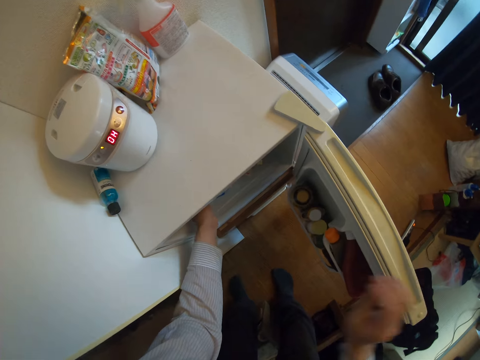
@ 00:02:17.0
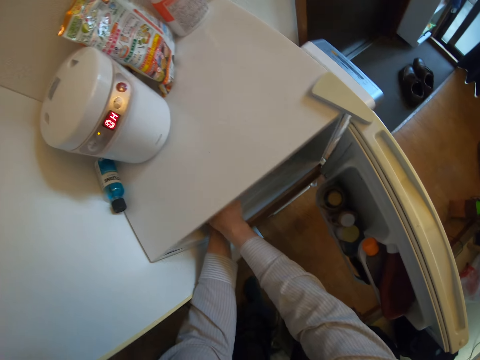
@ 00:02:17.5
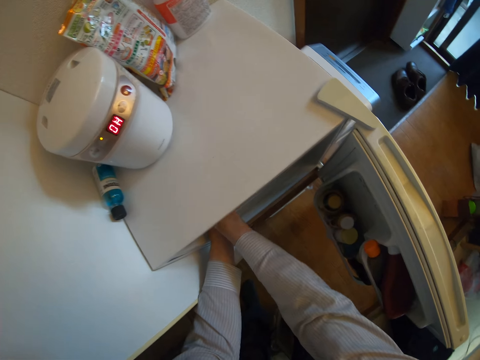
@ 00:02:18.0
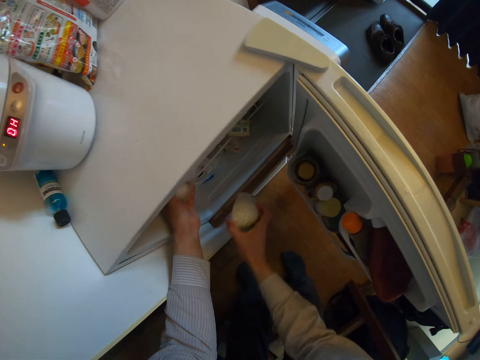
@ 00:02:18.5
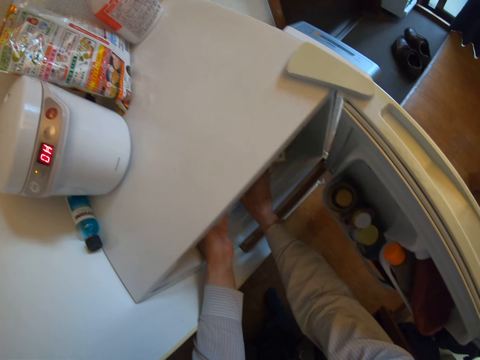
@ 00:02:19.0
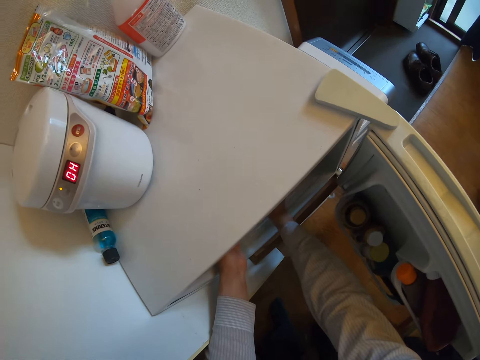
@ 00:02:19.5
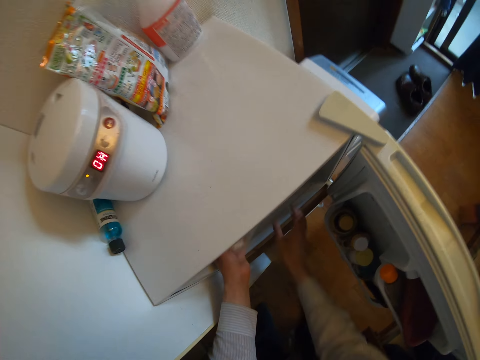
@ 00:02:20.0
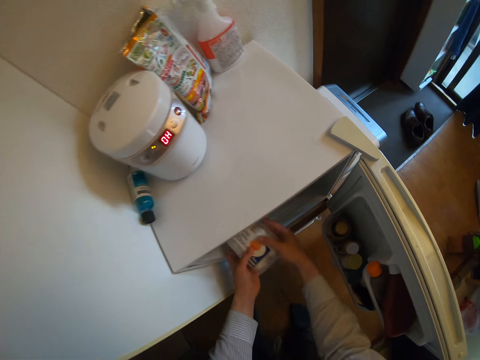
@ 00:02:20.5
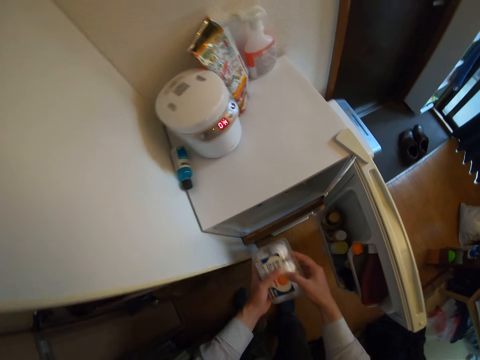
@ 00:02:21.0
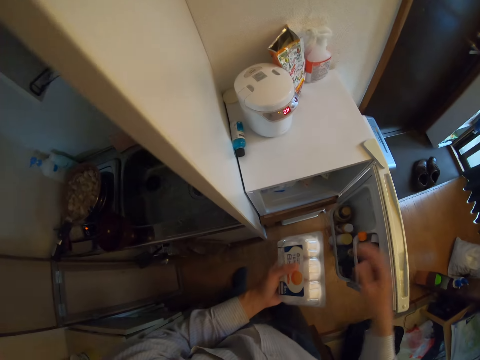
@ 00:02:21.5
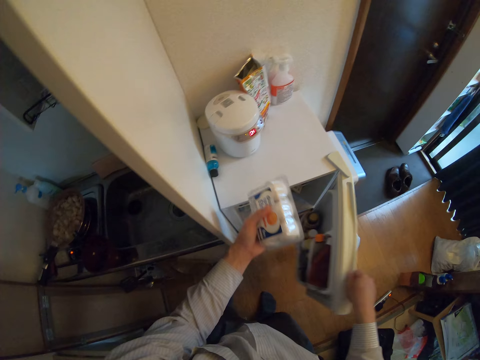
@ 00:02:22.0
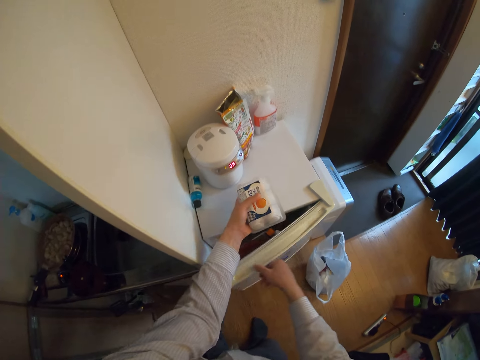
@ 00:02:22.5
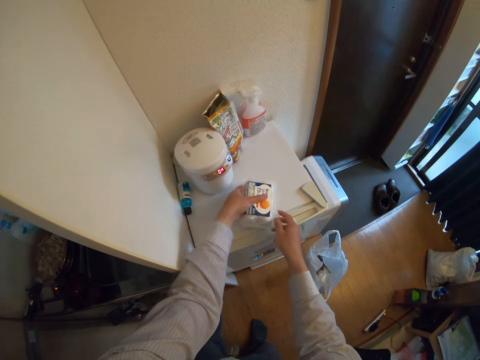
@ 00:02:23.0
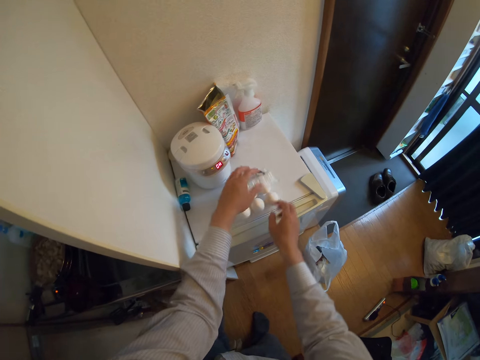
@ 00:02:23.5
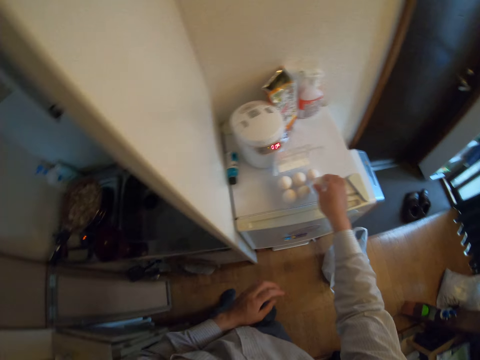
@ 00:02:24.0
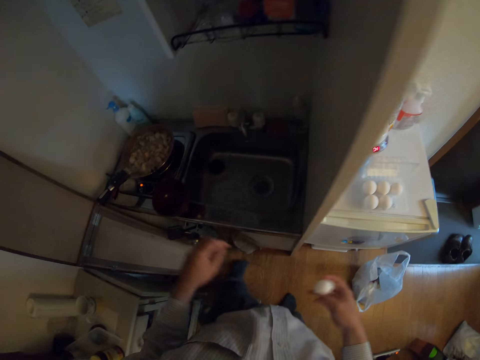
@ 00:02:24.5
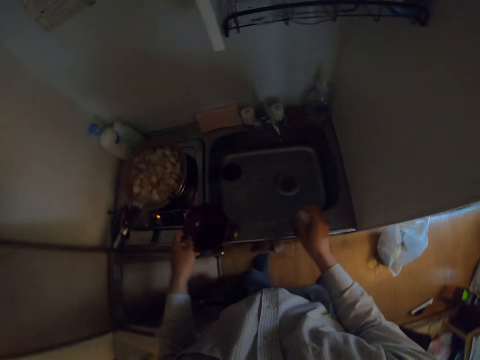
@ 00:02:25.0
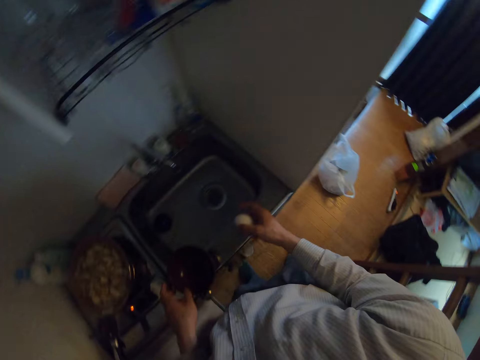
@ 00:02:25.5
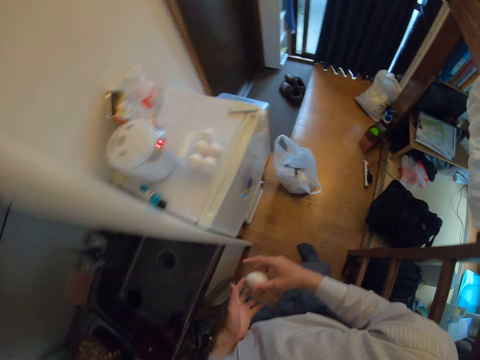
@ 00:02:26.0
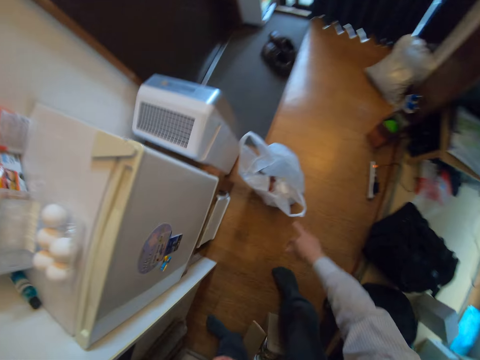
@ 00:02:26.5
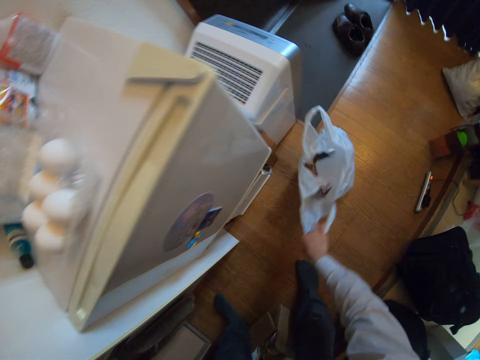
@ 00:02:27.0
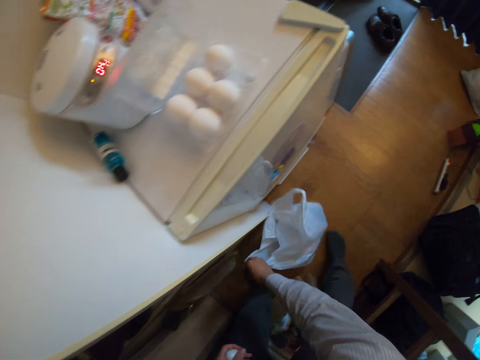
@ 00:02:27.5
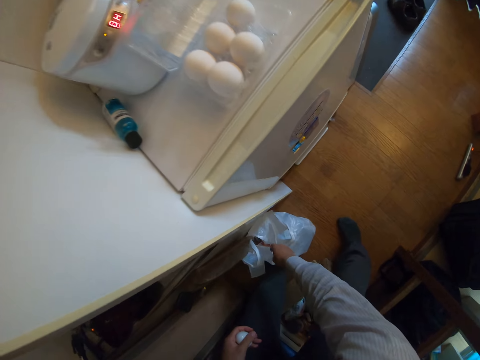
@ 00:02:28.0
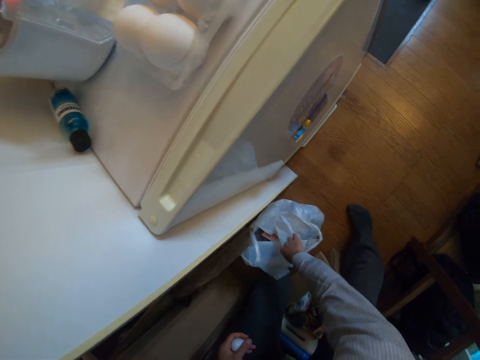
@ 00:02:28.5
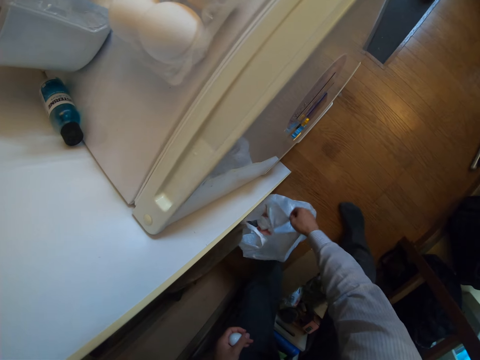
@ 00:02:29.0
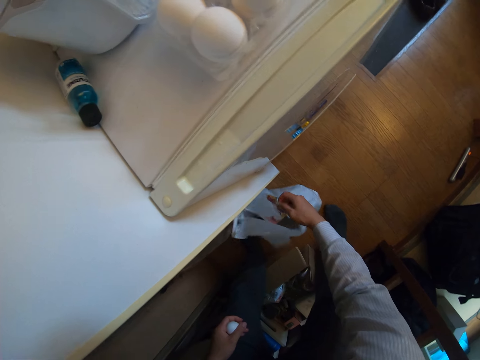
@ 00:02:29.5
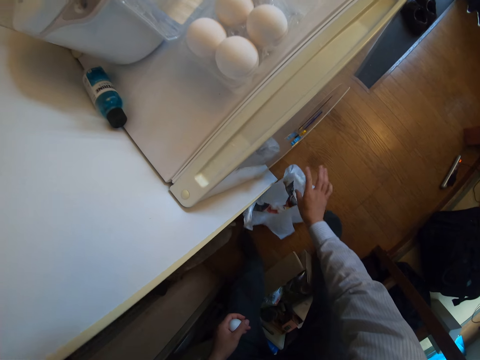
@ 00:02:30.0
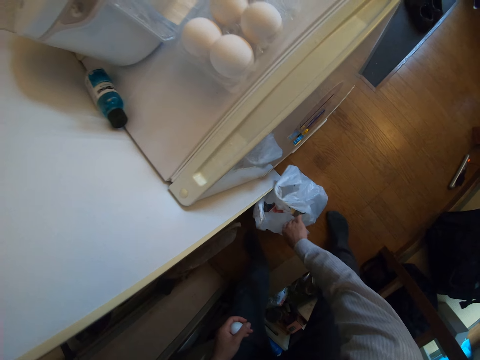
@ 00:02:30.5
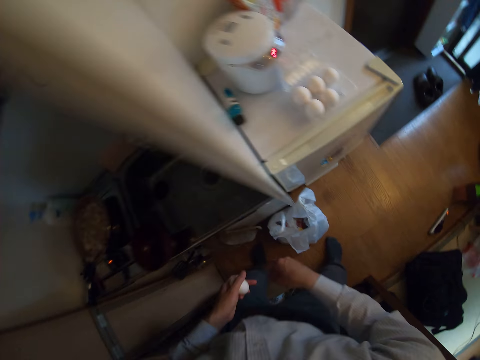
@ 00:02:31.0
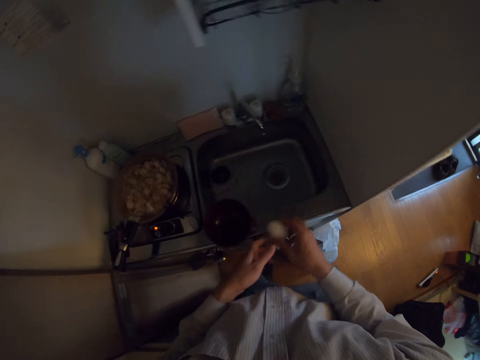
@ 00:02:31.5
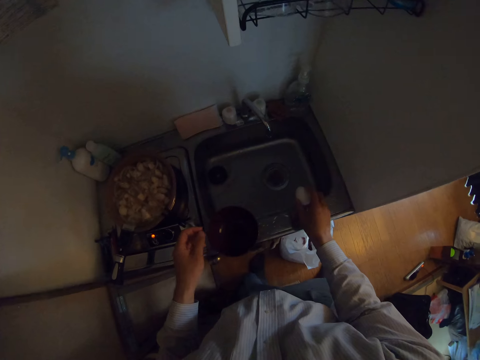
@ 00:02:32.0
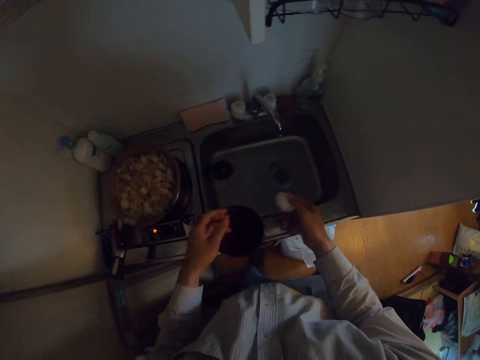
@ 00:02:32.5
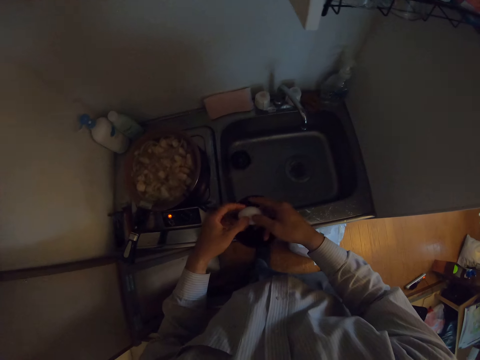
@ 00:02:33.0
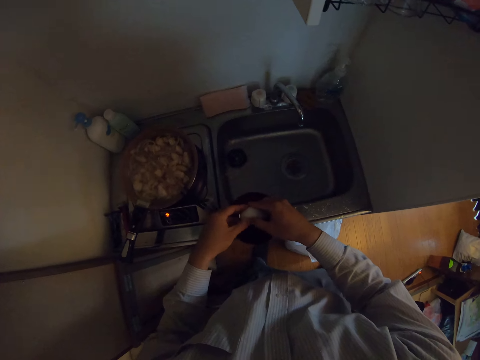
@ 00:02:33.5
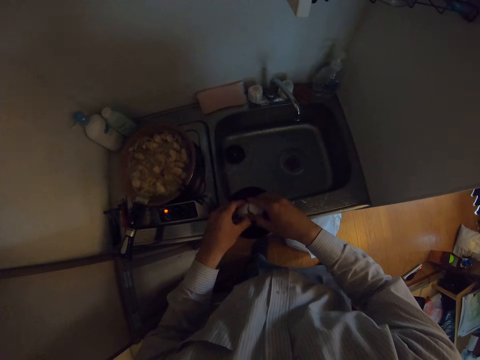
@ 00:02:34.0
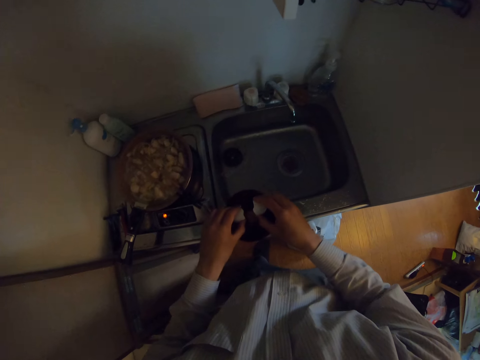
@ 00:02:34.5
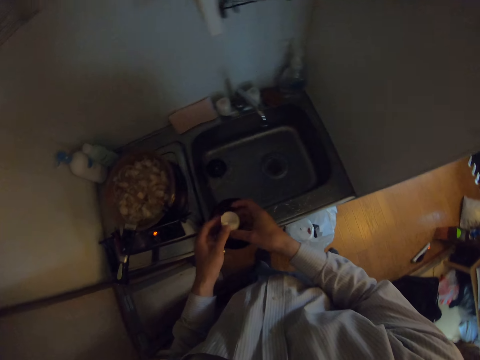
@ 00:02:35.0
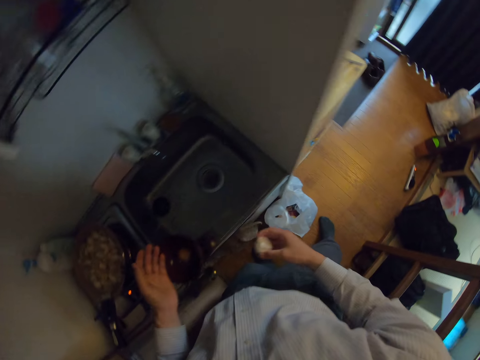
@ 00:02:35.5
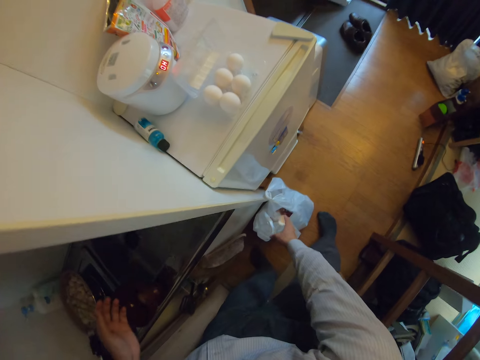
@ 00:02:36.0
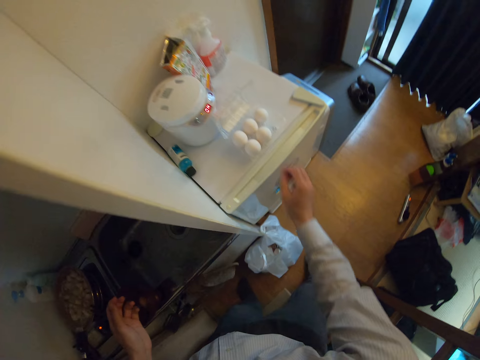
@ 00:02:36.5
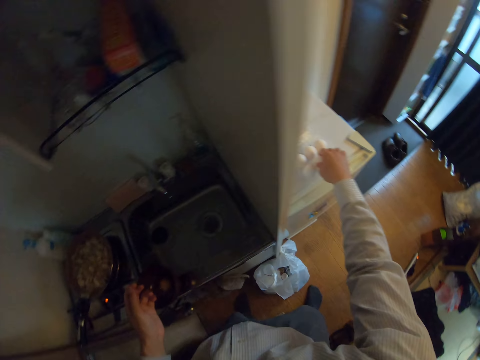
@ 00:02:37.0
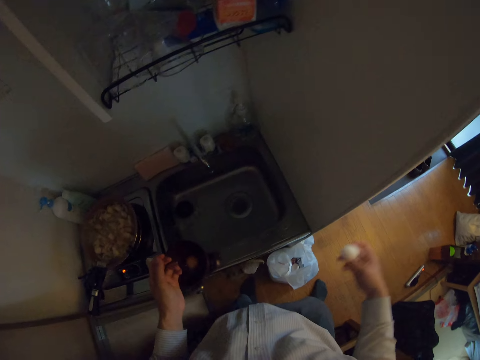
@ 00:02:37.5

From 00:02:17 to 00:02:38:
The camera wearer removes wrapped food in the refrigerator with her hand. She moves her hand towards the inside of the fridge. She lowers her hand. She places the wrapped food in another part of the refrigerator. She moves her hand to the top cabinet of the fridge. She pulls on the tray or crate of eggs with her hand. She holds the tray of eggs with both her hands and pulls on the tray of eggs with her hands. She places her hand on the fridge door. She closes the fridge door. She moves her hand towards the tray of eggs, holds the tray of eggs with both her hands, and places the tray of eggs on the fridge. She opens the tray of eggs with her hand. She picks up an egg from the crate with her other hand. She moves her hand towards the sink. She holds the bowl with her hand. She hits the egg on the edge of the sink. She lets go of the bowl. She places the egg on her other hand. She moves her hand forwards. She holds the paper with both her hands. She pulls the paper on the ground towards her. She pulls on the paper with her hand. She moves her hand towards the egg. She places the egg on her other hand. She moves her hand towards the sink. She hits the egg on the edge of the sink. She moves the egg towards the bowl. She holds the egg with both her hands. She presses on the egg with her hands. She pours the egg yolk in the bowl. She breaks the egg into the bowl. She places the shells on her other hand. She moves her hand towards the paper. She throws the shells in the paper. She moves her hand towards the tray of eggs. She holds the egg with her hand. She takes another egg from the crate. She moves the egg towards the sink.

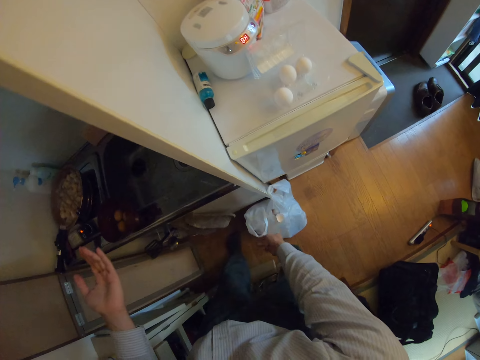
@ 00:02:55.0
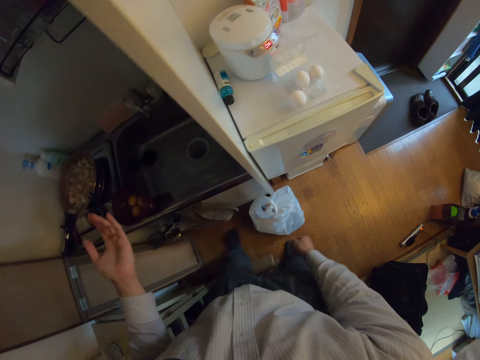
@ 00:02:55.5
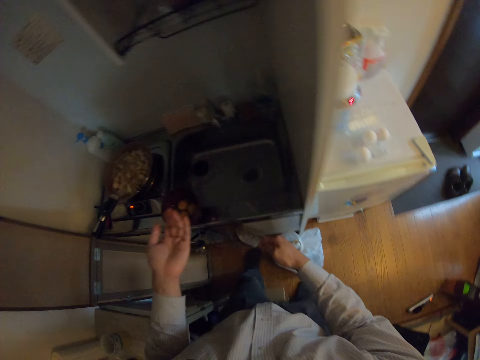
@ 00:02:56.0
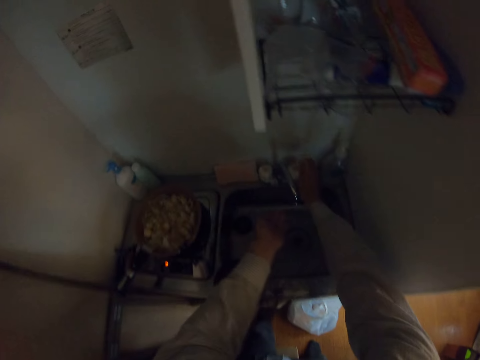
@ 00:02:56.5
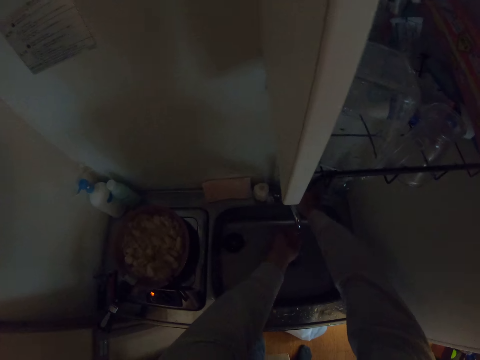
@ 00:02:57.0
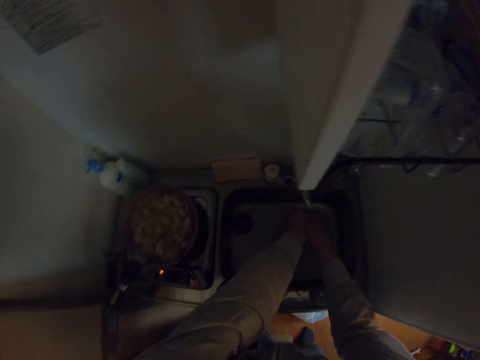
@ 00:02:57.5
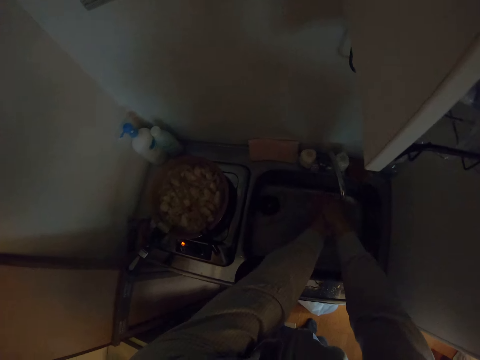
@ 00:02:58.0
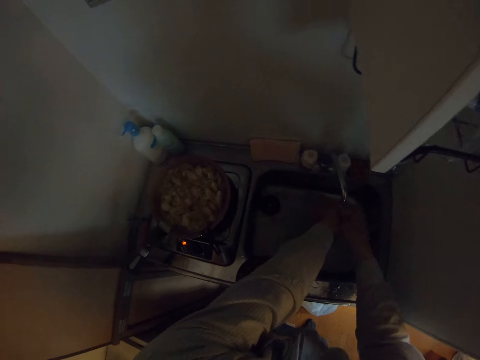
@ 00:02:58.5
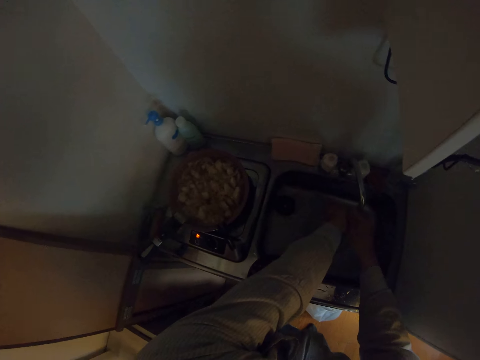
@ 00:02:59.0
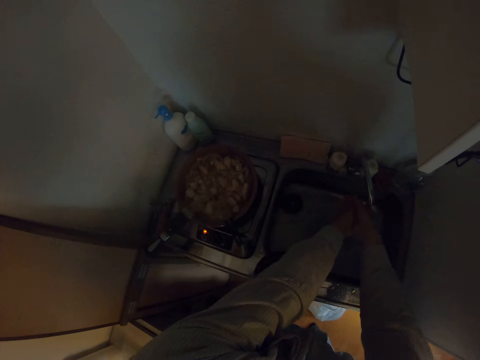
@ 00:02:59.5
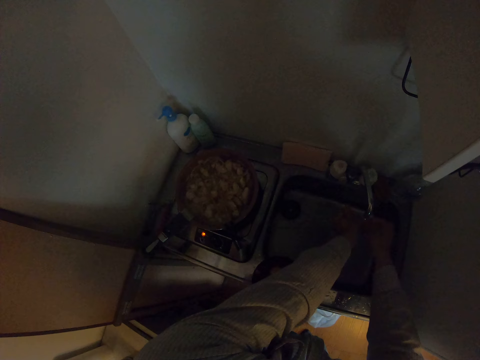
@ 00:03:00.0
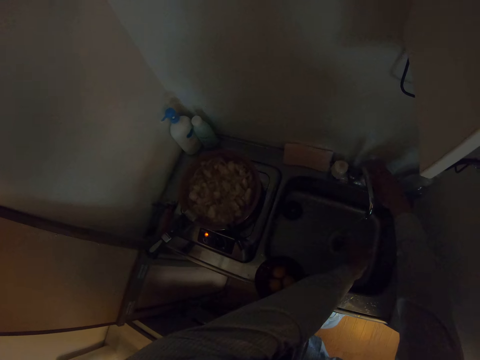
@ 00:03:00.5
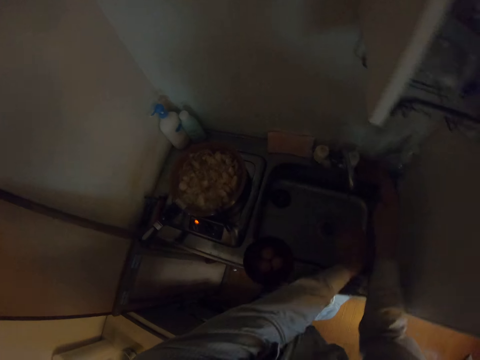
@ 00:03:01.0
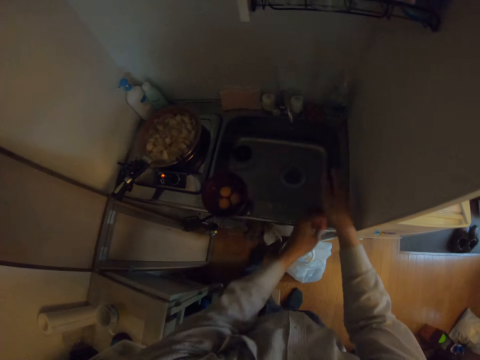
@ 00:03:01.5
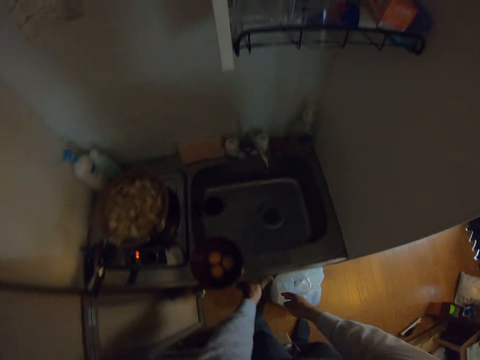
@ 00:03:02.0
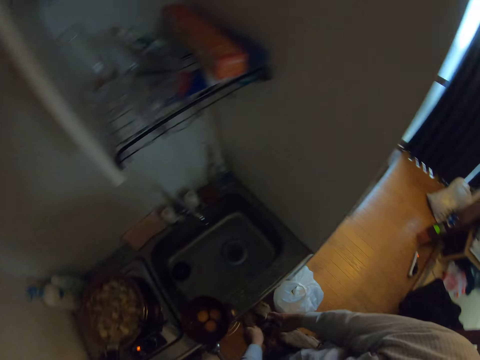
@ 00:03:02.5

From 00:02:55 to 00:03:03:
The camera wearer throws the shells in the paper. She moves her hand towards the sink. She moves her hands towards the sink. She opens the tap. She moves her hand towards the tap. She washes her hand with the water. She moves her hand forwards. She turns off the tap. She moves her hand away from the tap. She moves her hand towards the floor. She holds the towel with her hand. She wipes her hands with the towel.
